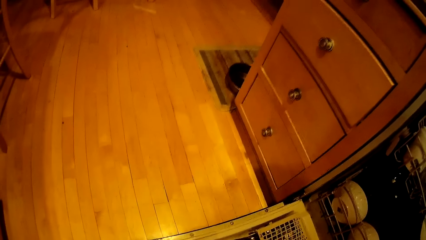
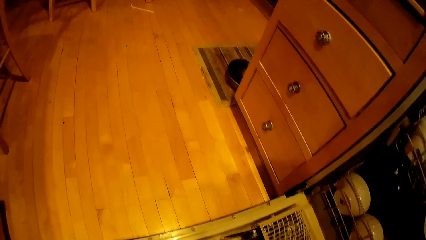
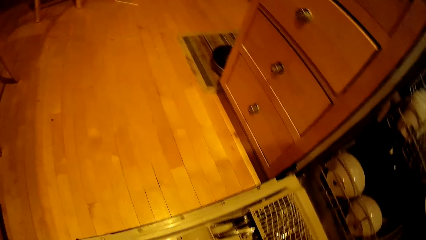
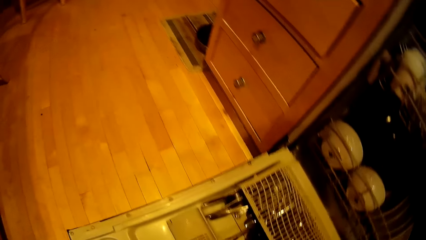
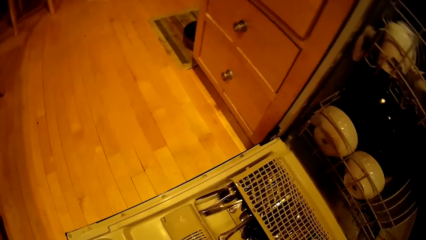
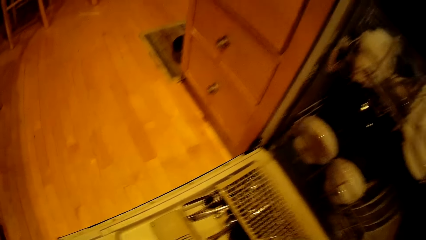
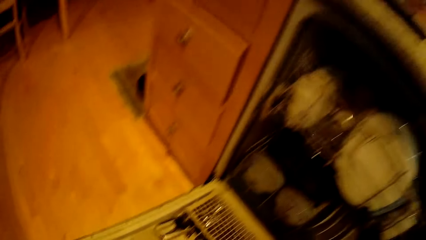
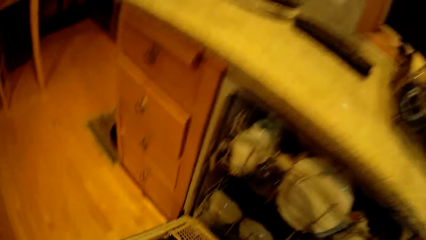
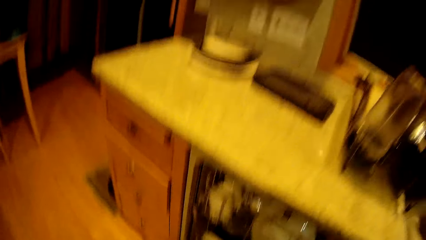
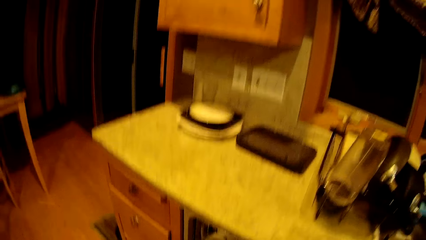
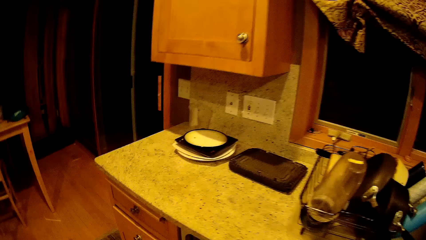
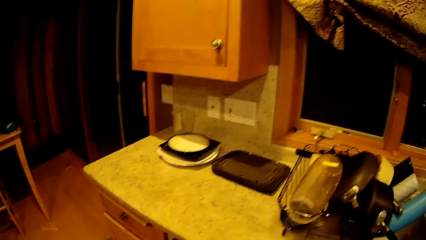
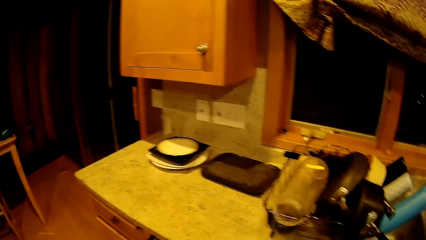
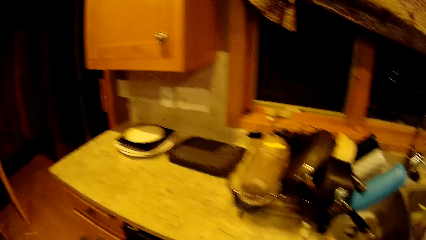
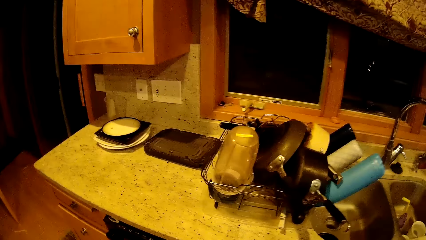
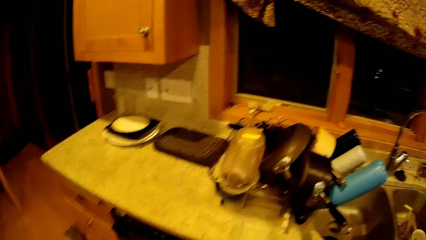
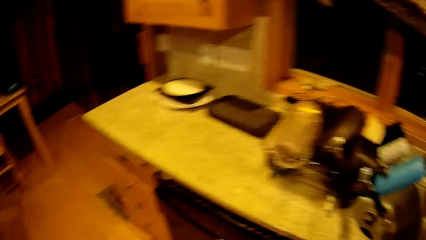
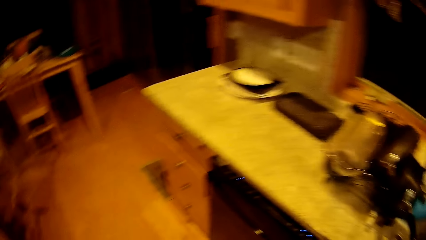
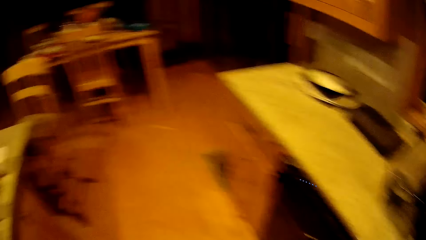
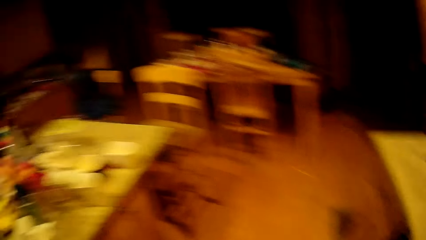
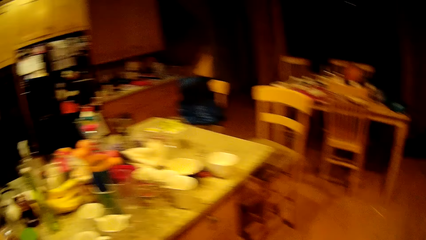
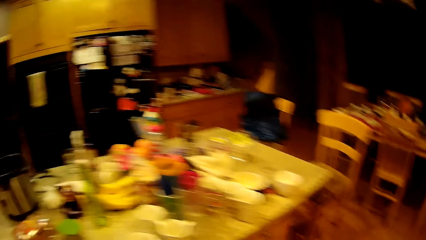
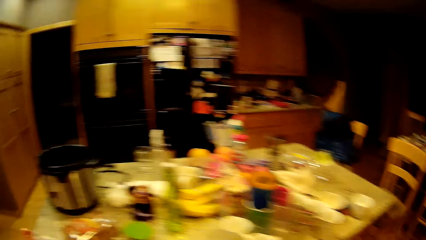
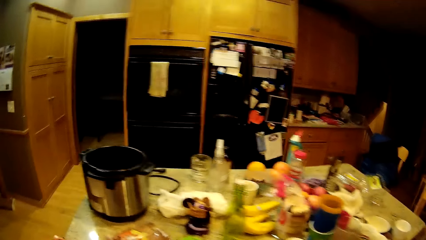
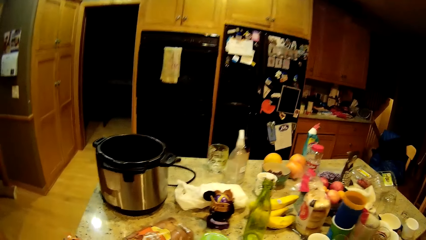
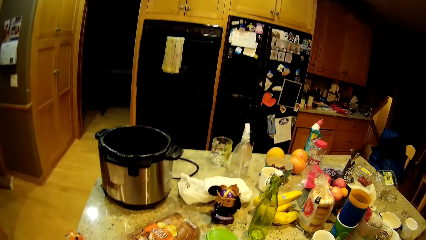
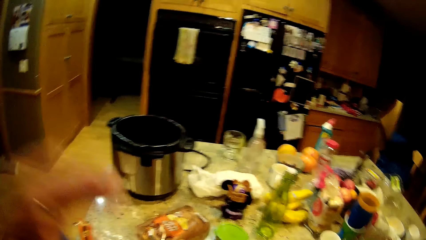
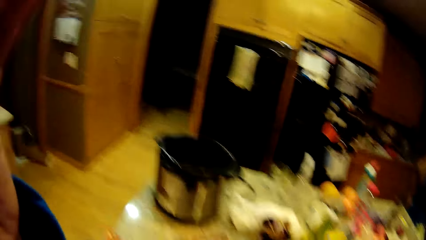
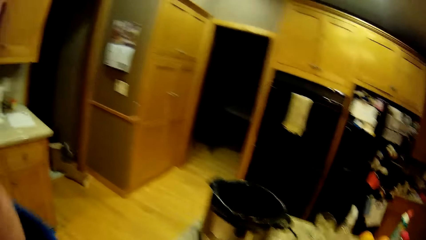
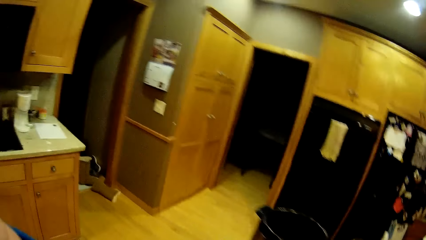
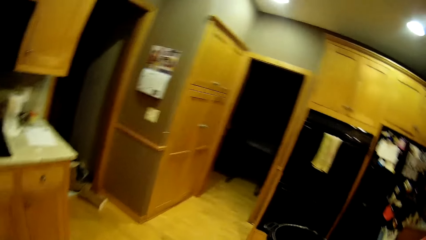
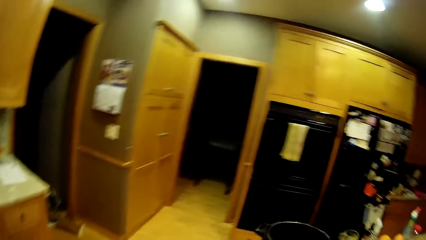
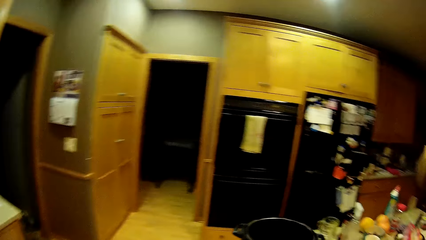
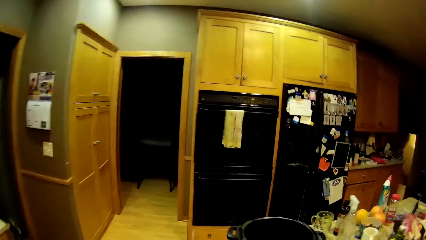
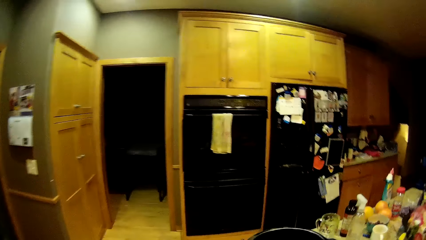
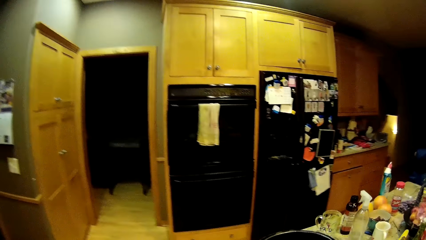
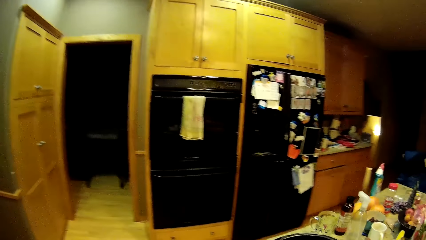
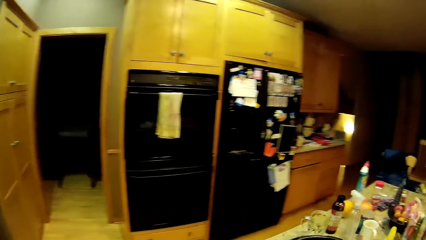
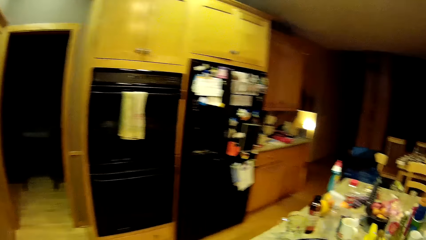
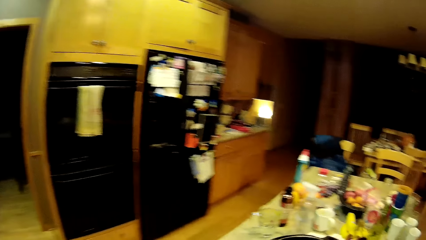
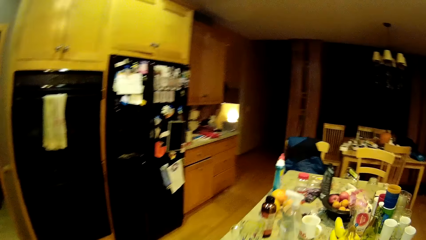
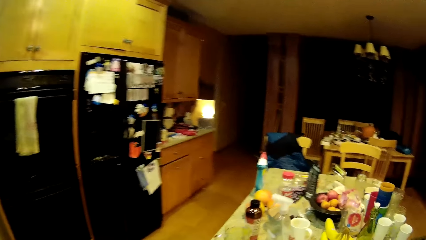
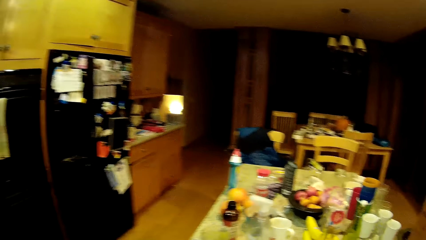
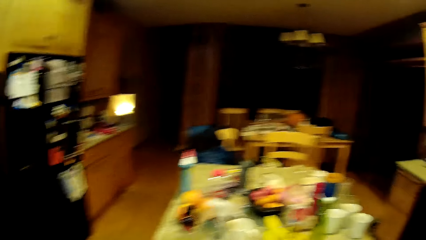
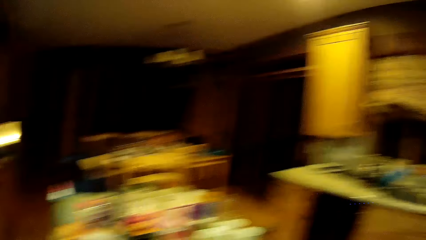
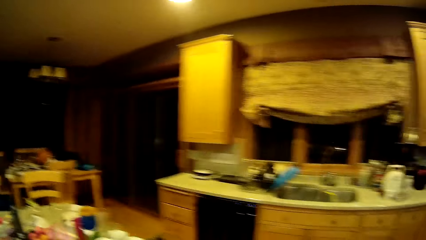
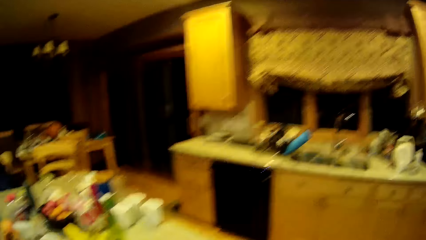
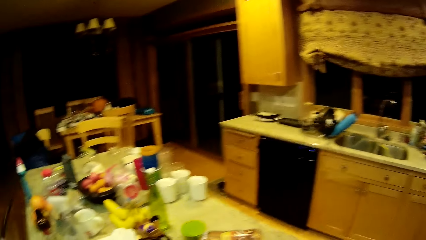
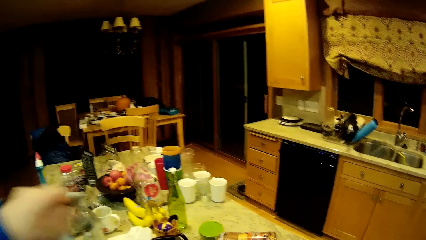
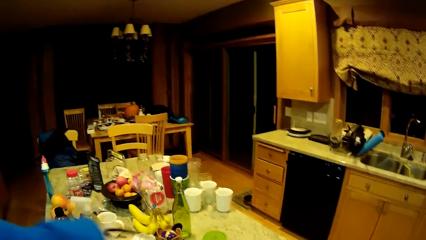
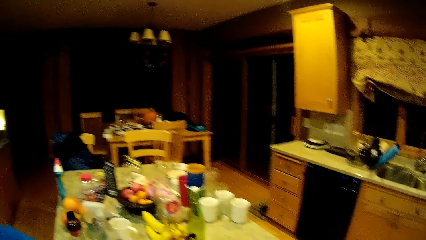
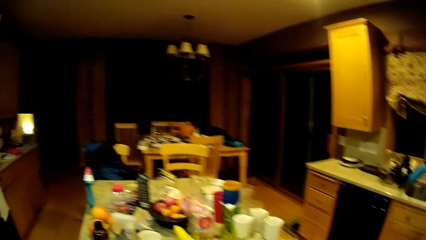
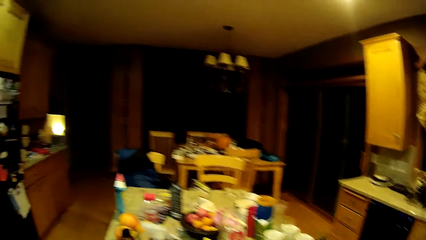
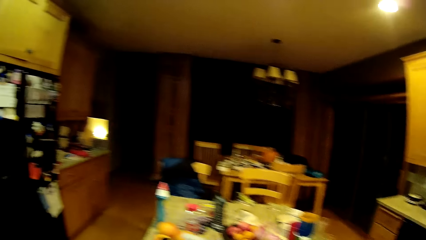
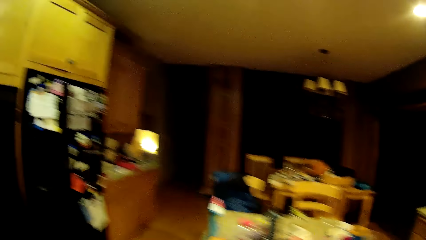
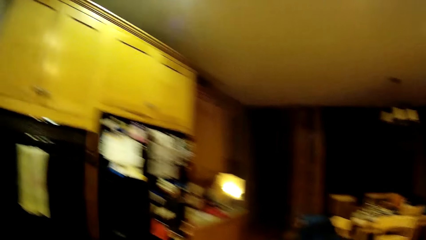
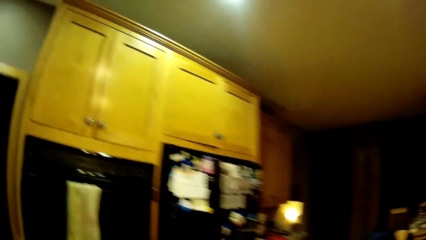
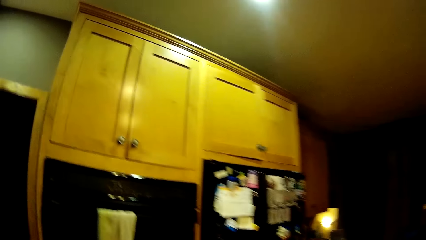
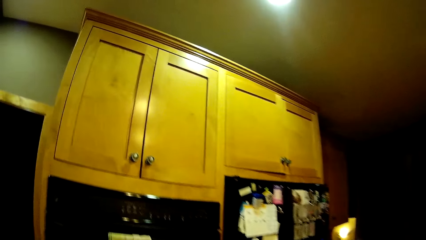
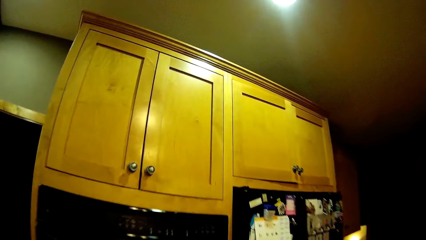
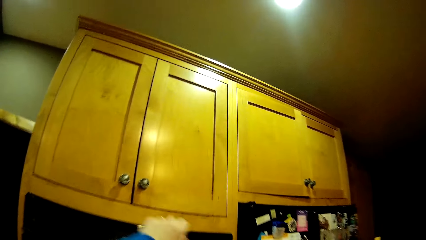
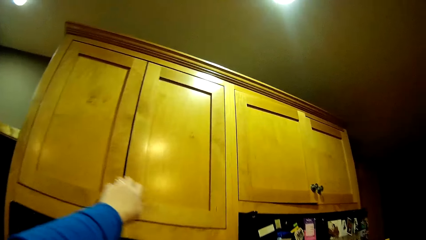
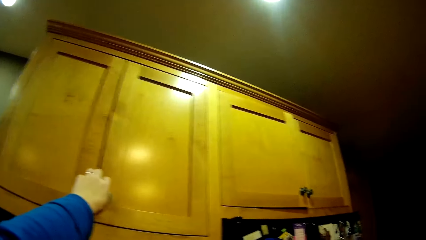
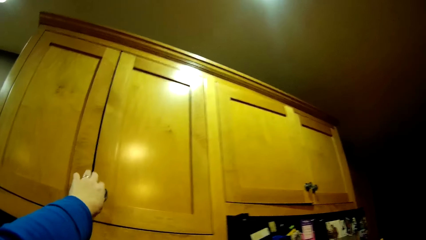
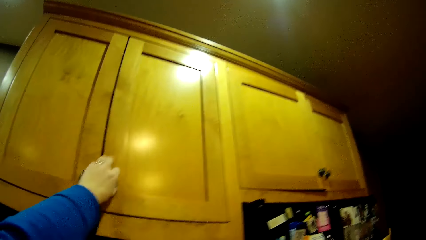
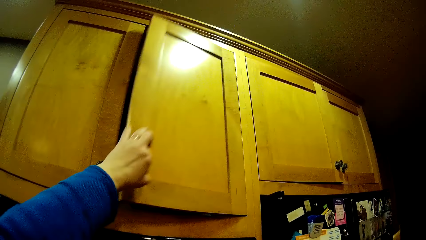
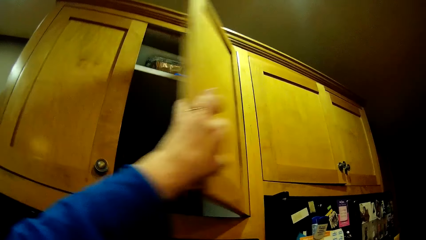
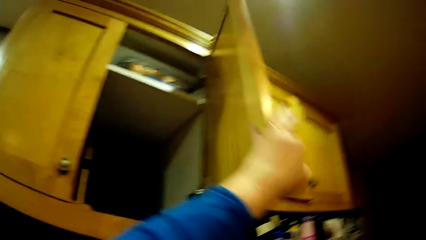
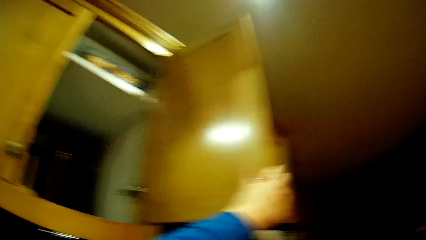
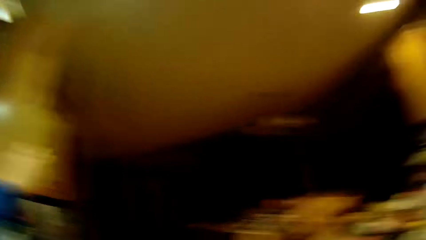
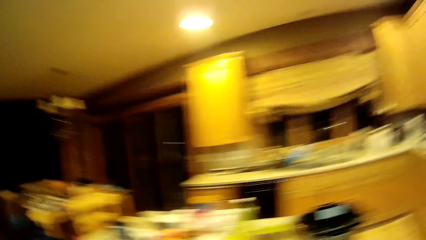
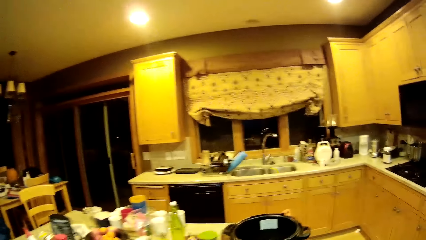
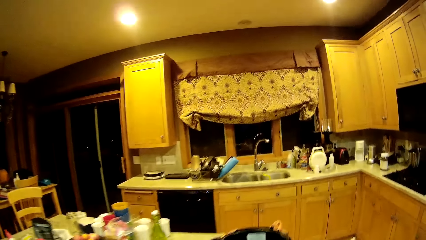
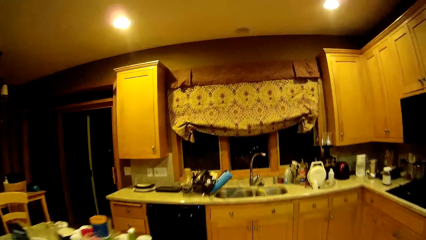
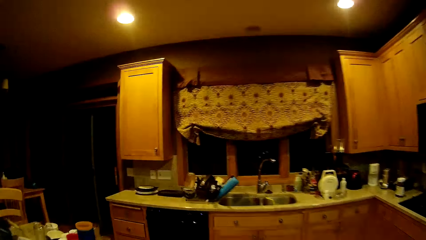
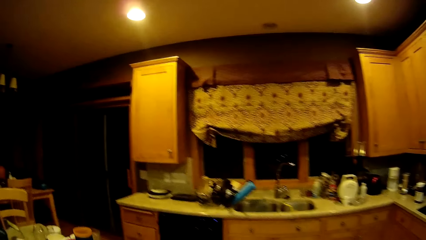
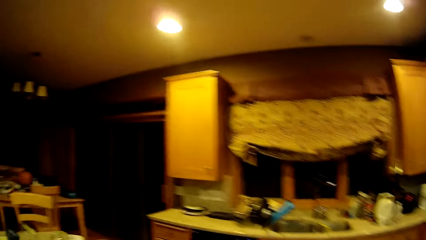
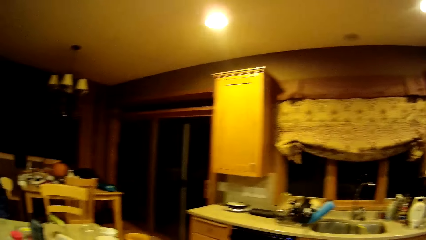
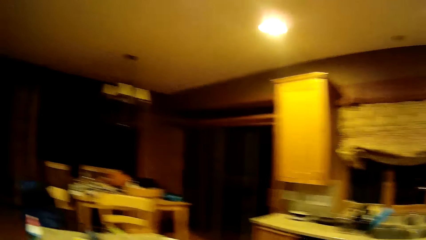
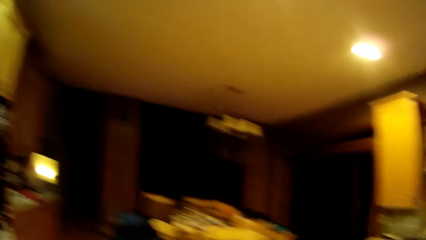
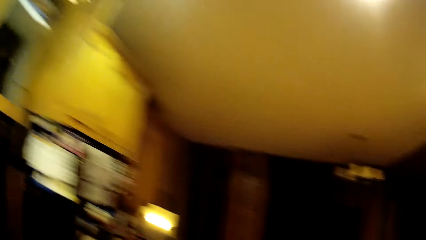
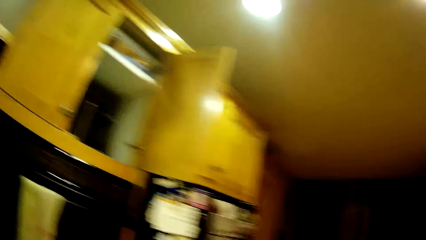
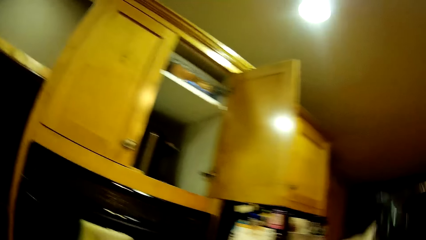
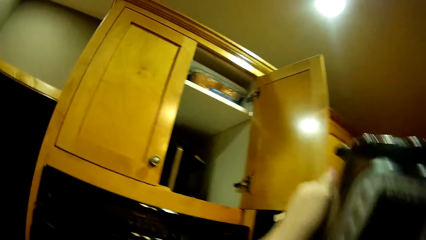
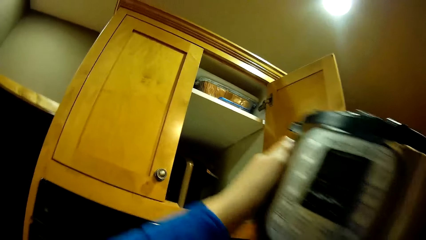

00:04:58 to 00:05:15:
The camera wearer looks around the kitchen. He opens the kitchen cabinet with his left hand.
